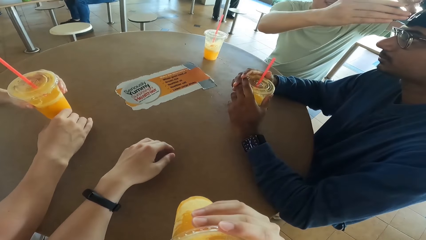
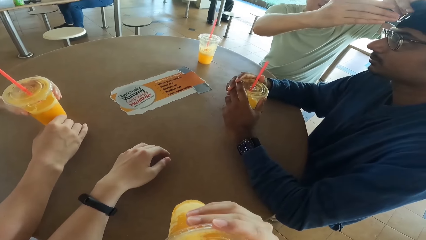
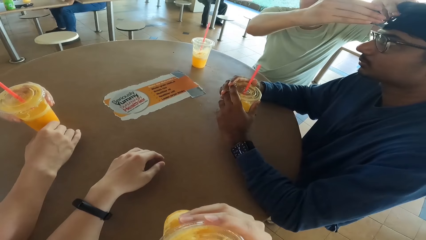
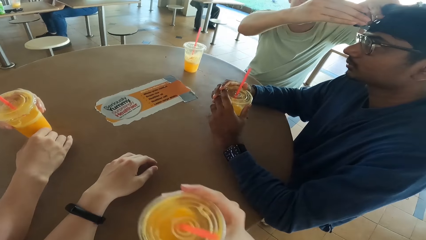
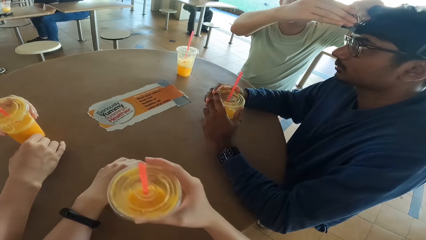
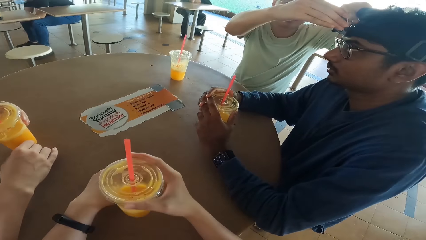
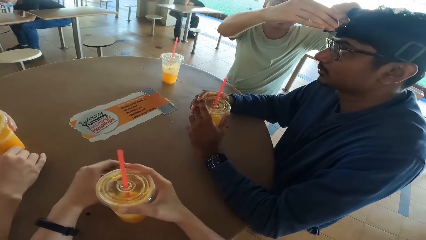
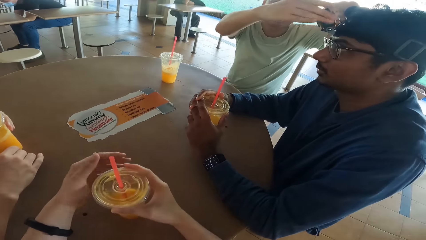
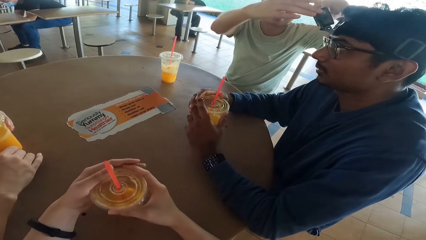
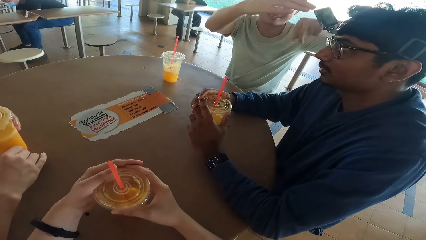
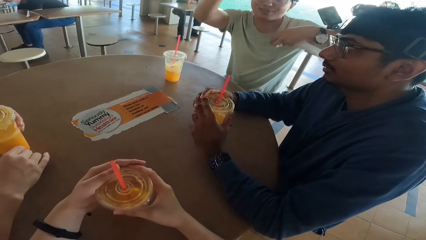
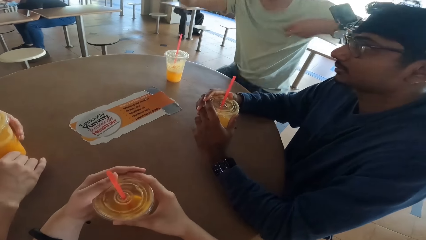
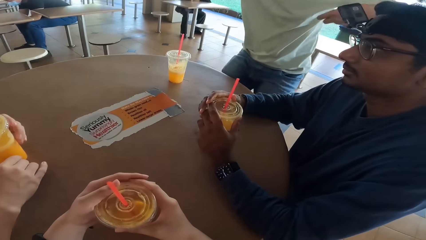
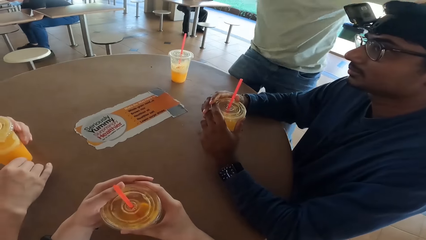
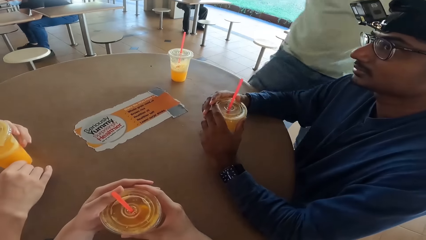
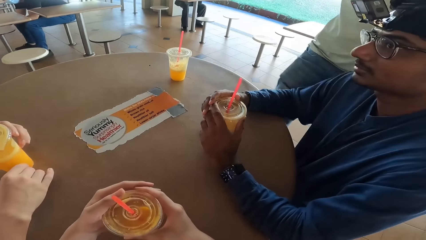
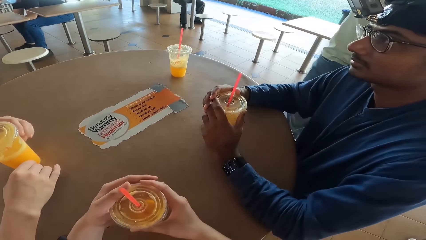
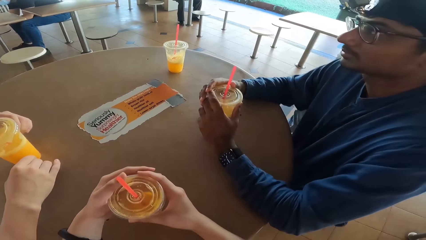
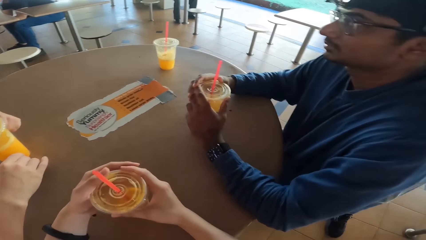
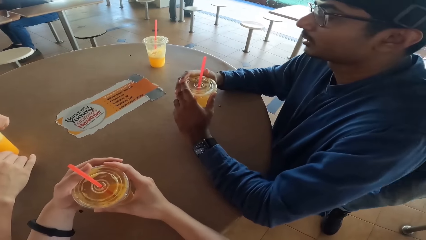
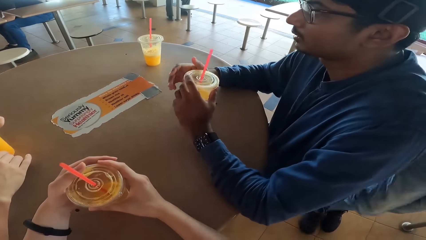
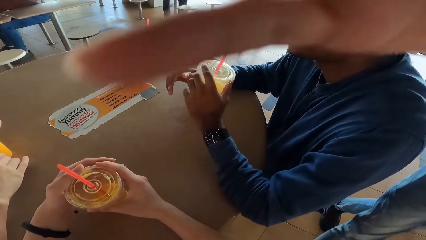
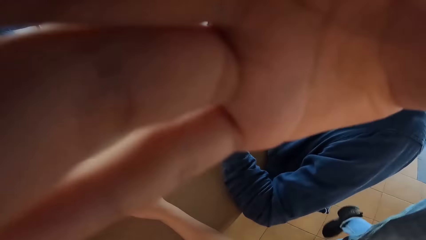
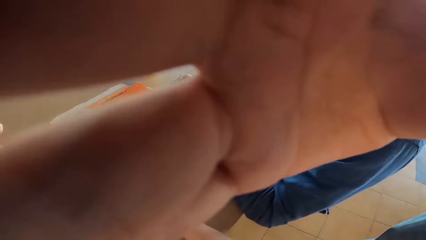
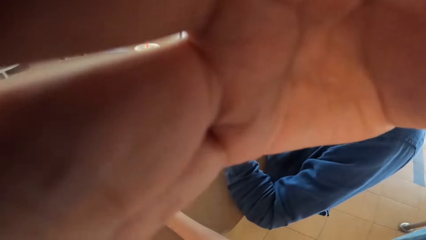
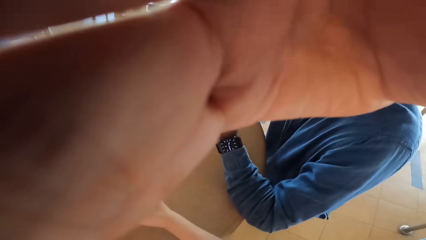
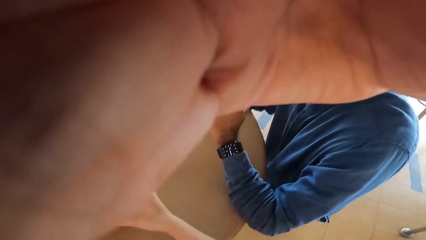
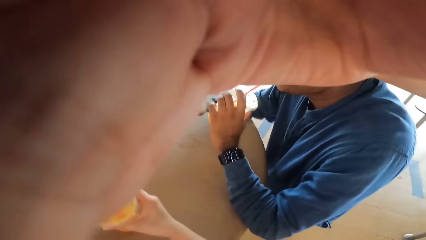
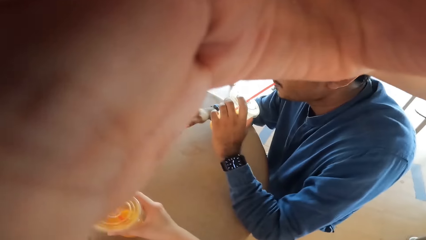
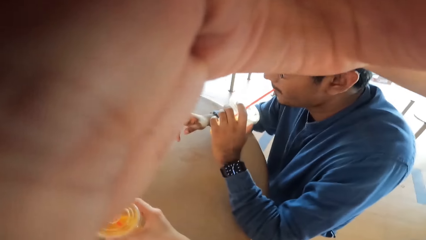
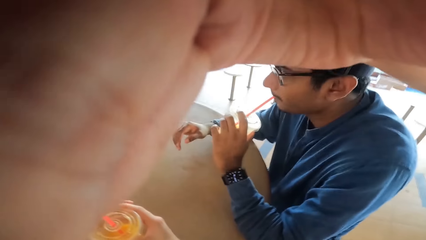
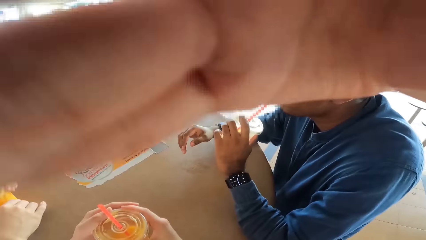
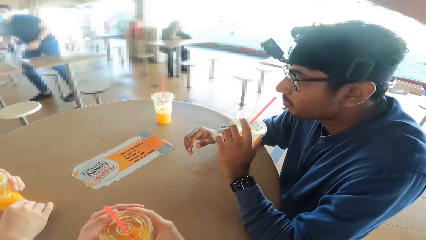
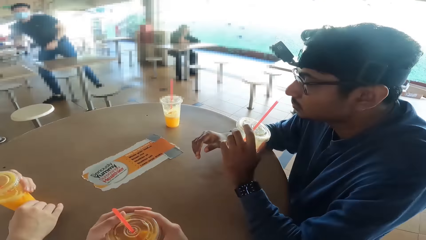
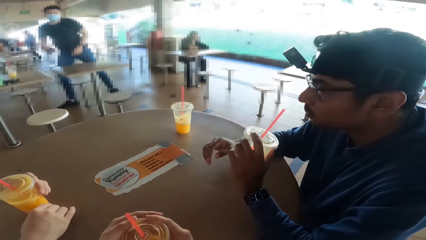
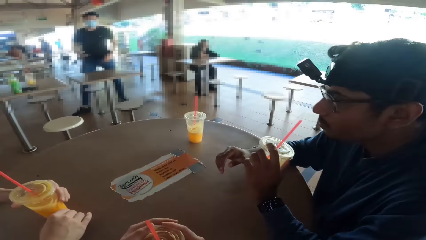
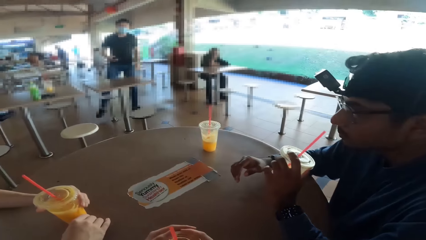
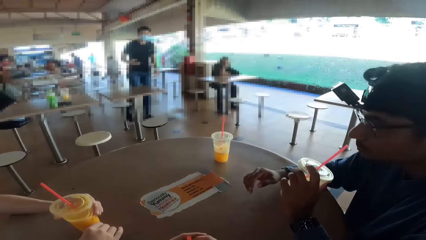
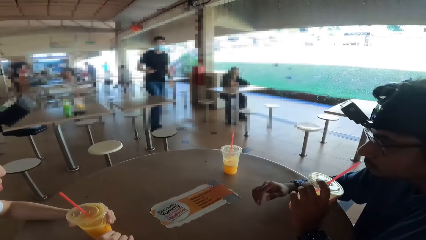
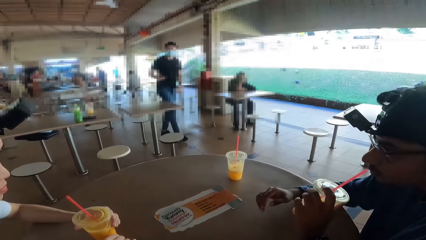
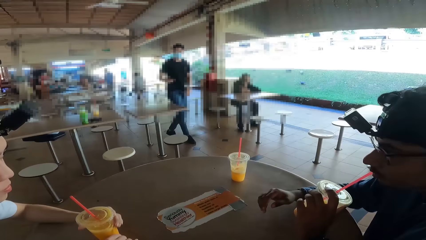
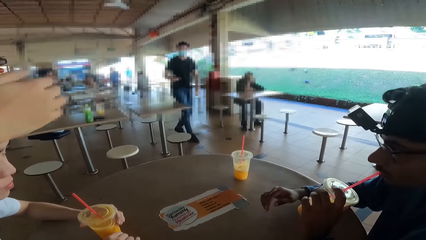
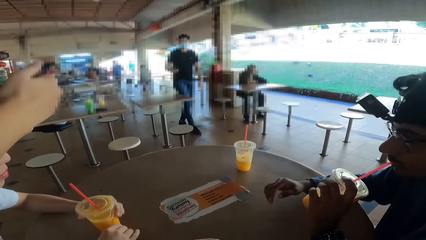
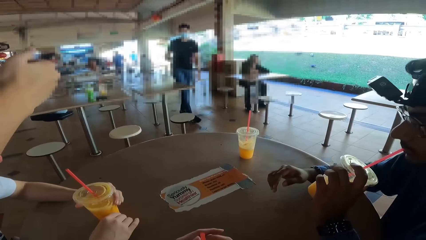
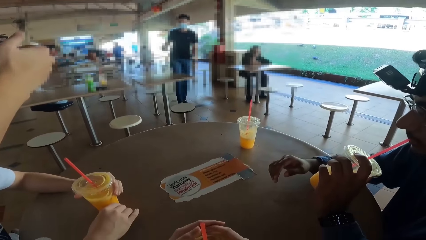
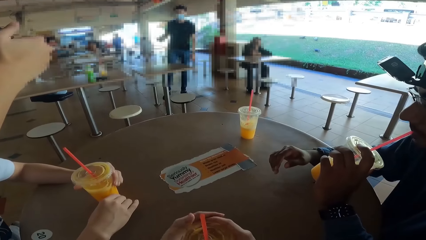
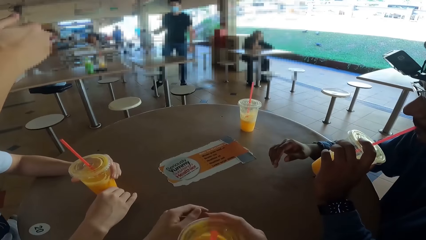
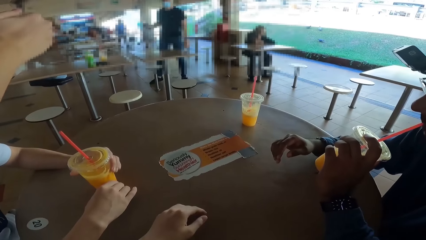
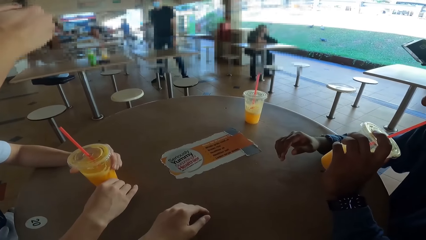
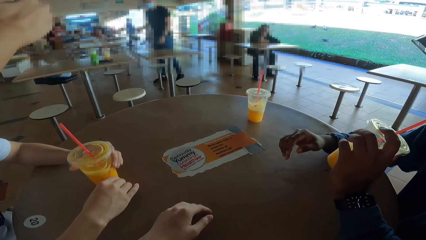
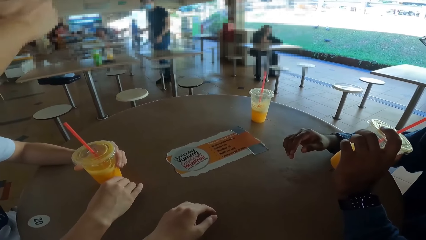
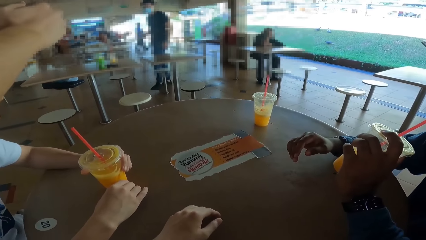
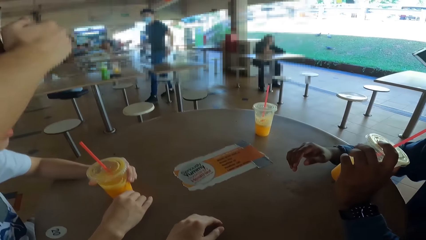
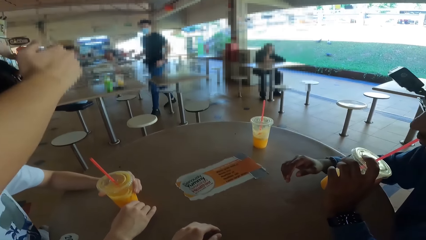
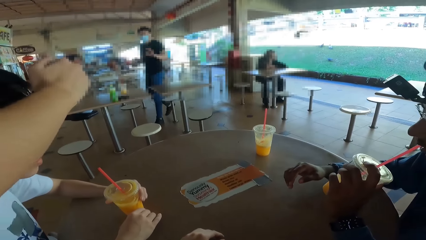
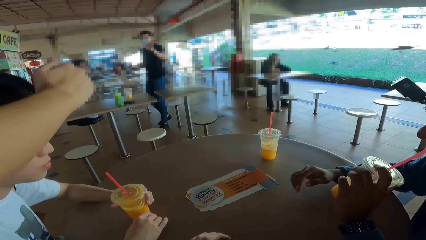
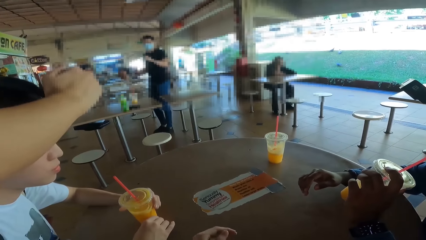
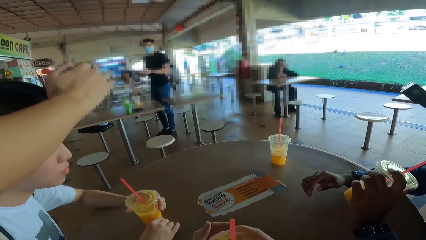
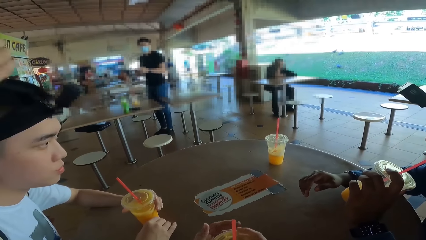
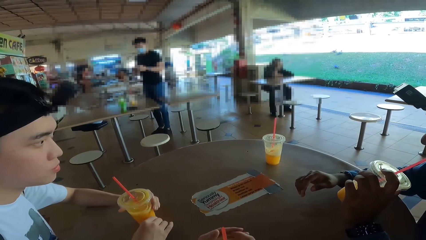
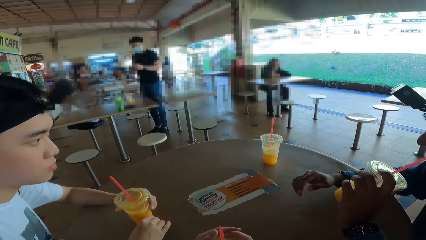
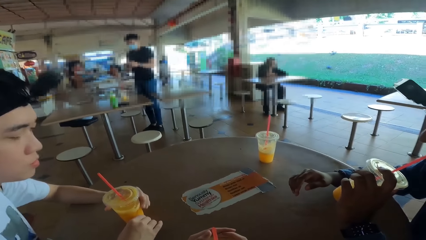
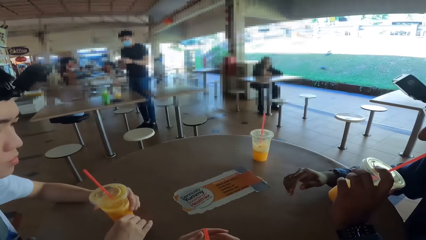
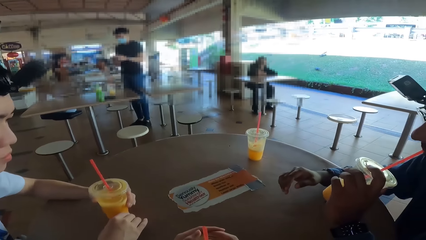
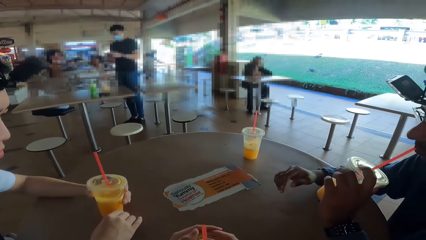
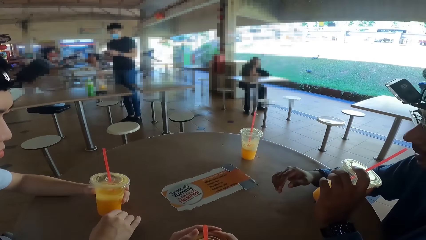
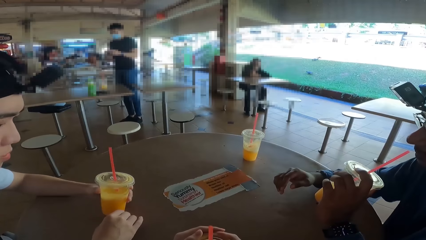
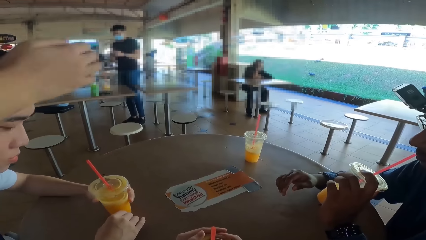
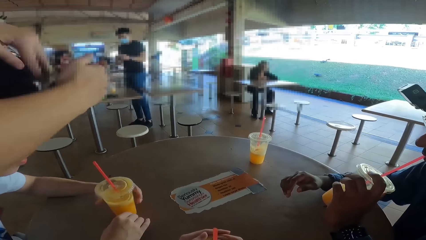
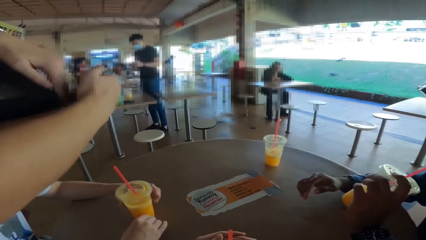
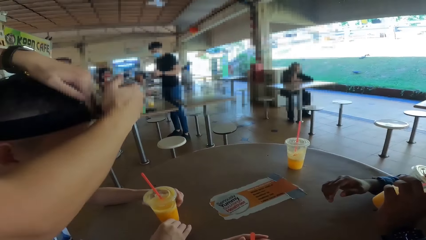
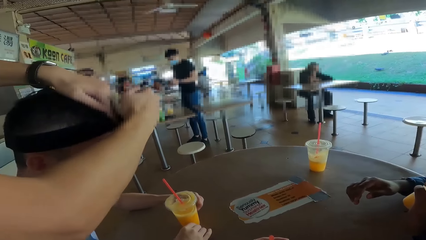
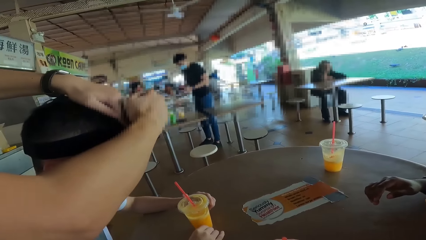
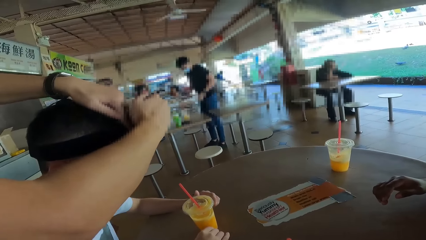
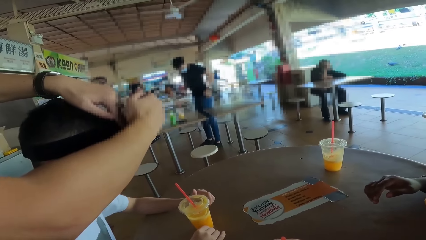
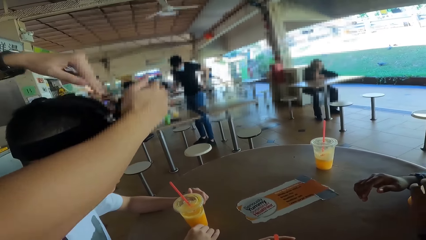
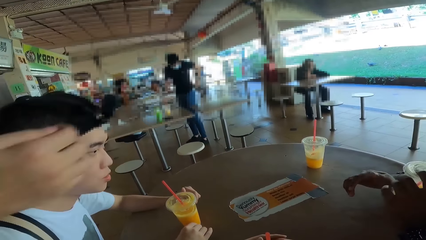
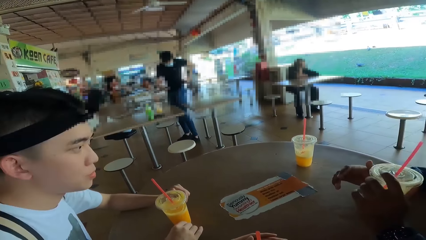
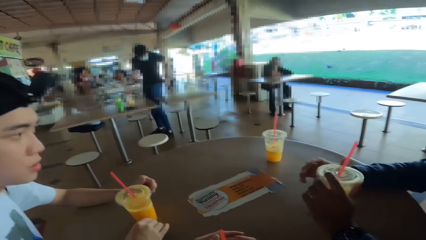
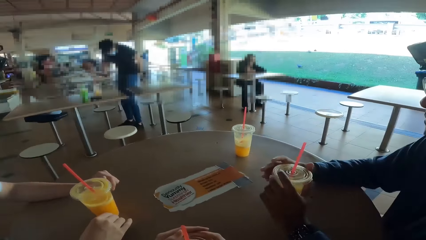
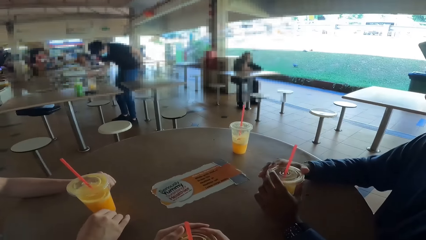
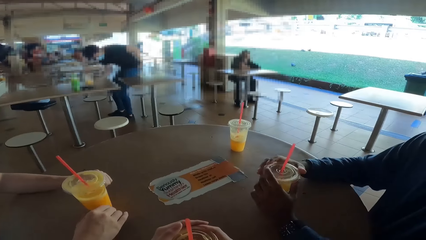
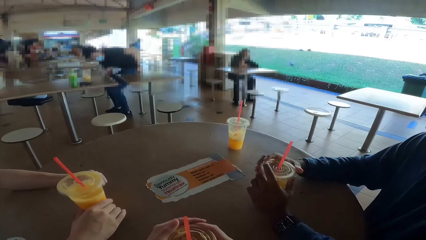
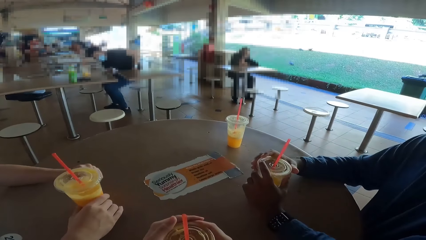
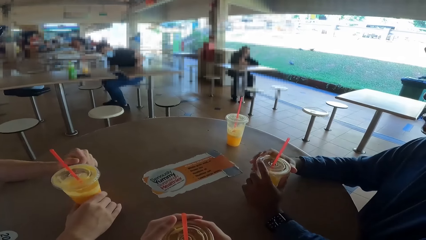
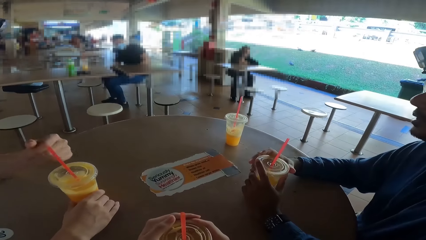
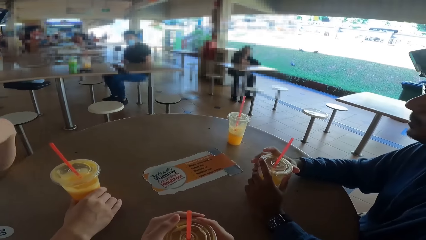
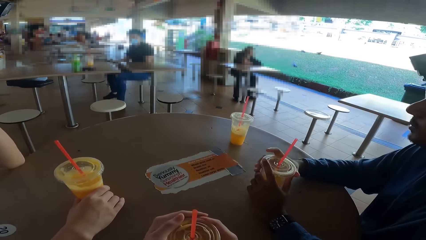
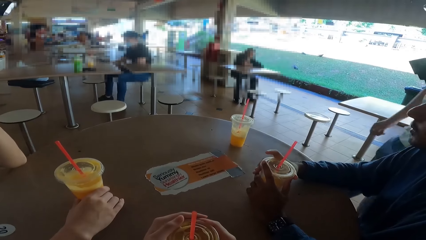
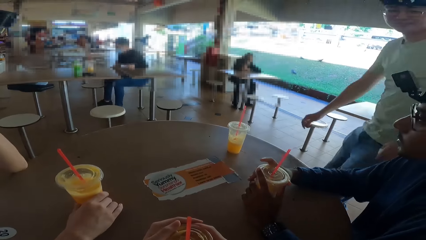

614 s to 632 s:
A man aligns the camera of another man. The first man touches the other man's camera, stands up, and walks around. He aligns the camera of the camera wearer. The other man takes a drink. The first man raises his hand. A third man stands up and walks. The first man aligns the camera of a person. The third man raises his hand. The first man fixes the camera to another man. The third man sits down.
